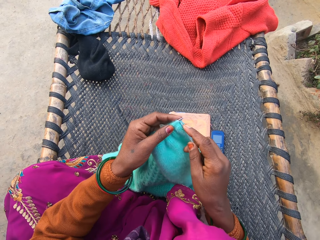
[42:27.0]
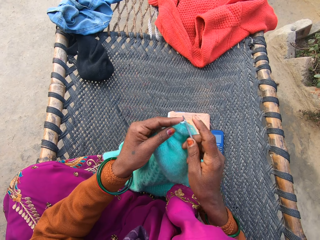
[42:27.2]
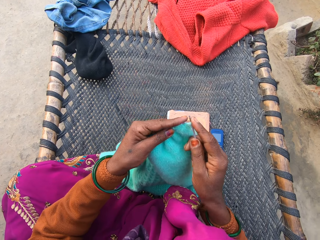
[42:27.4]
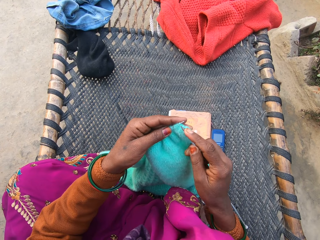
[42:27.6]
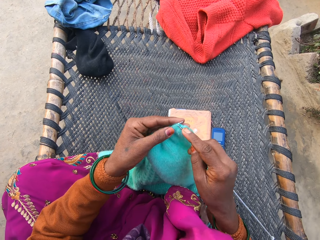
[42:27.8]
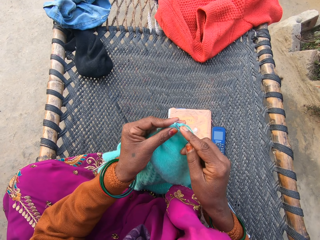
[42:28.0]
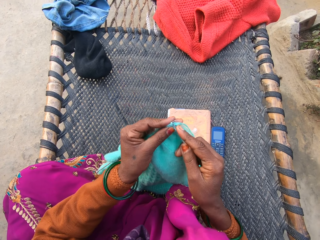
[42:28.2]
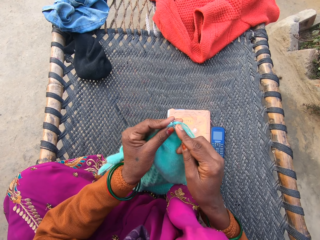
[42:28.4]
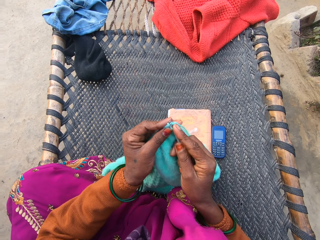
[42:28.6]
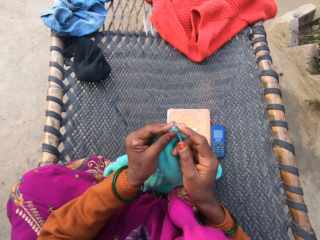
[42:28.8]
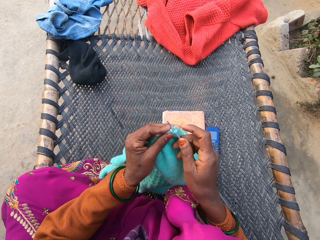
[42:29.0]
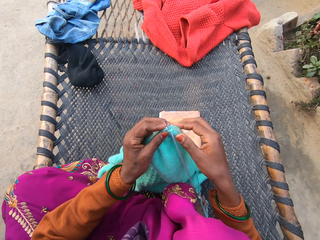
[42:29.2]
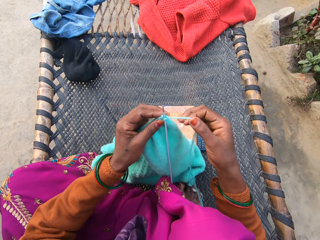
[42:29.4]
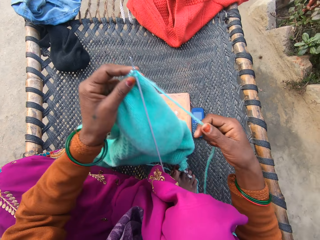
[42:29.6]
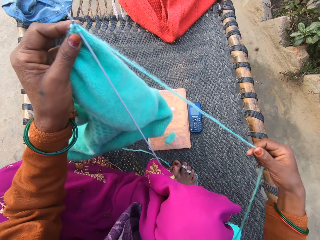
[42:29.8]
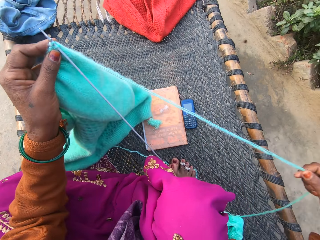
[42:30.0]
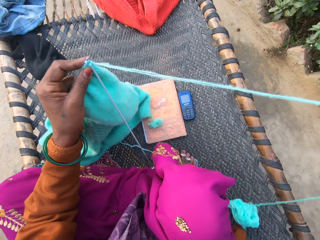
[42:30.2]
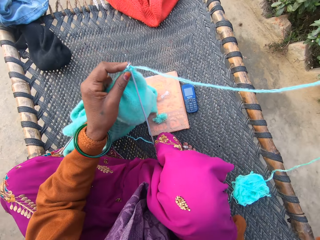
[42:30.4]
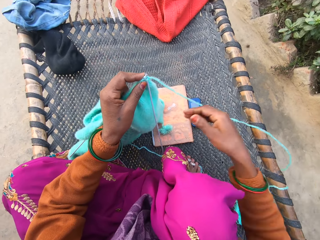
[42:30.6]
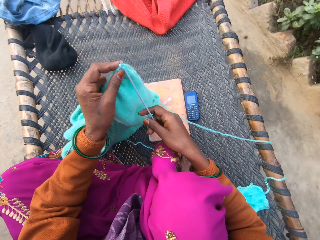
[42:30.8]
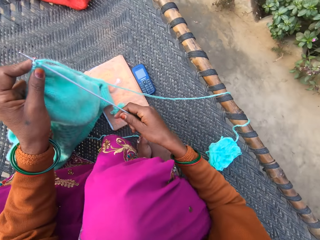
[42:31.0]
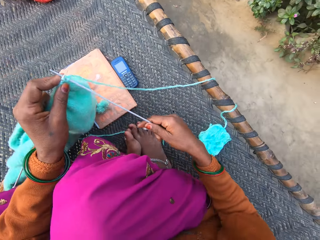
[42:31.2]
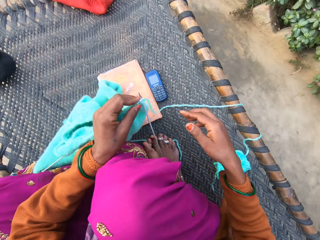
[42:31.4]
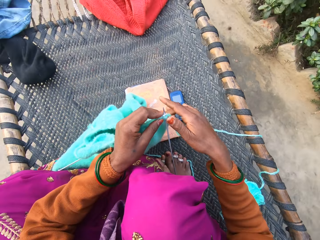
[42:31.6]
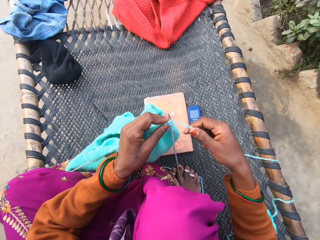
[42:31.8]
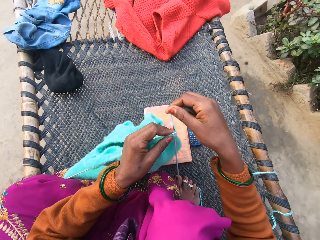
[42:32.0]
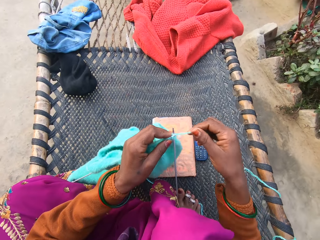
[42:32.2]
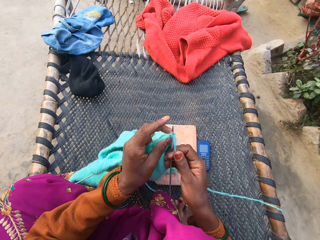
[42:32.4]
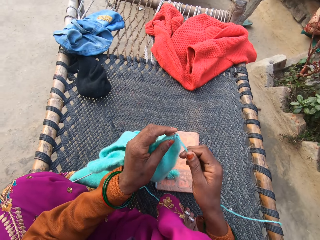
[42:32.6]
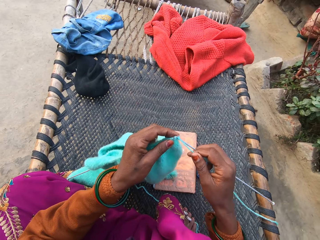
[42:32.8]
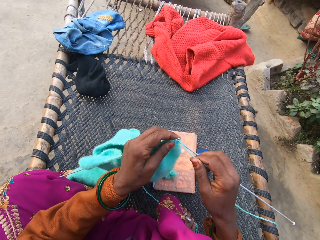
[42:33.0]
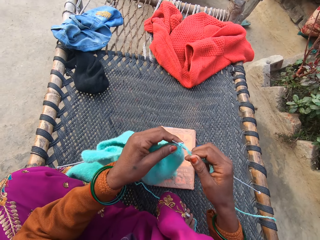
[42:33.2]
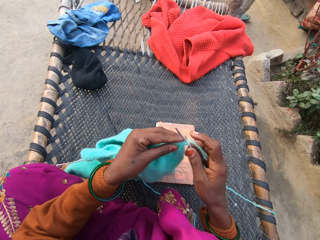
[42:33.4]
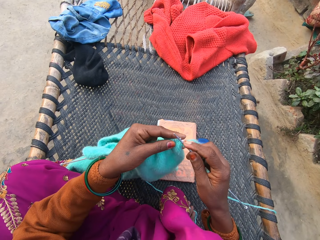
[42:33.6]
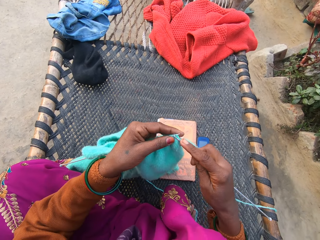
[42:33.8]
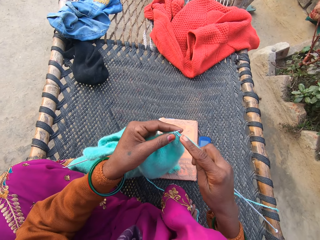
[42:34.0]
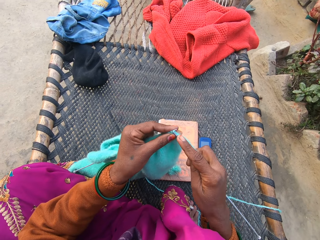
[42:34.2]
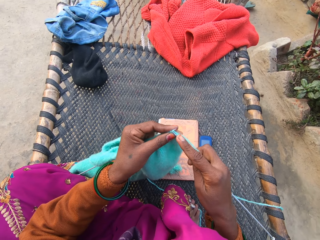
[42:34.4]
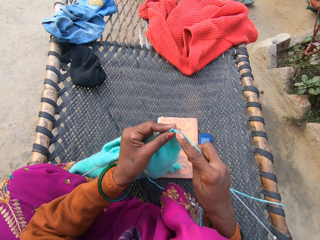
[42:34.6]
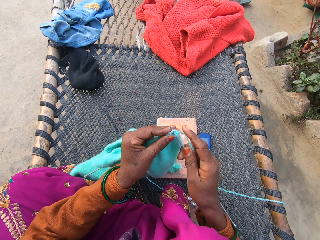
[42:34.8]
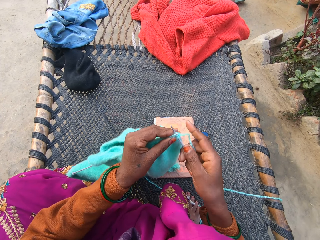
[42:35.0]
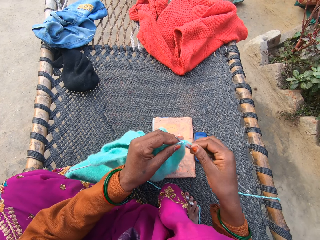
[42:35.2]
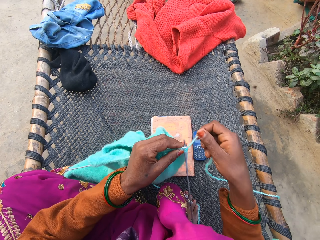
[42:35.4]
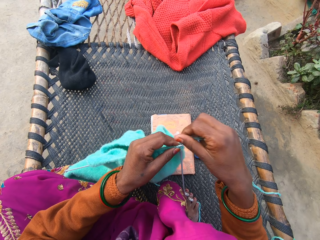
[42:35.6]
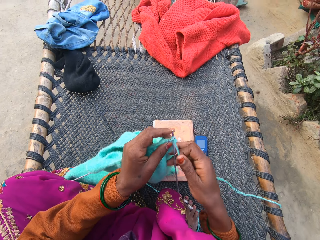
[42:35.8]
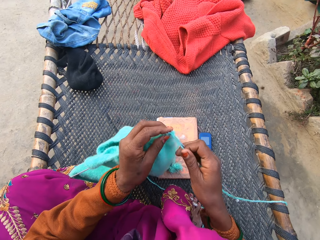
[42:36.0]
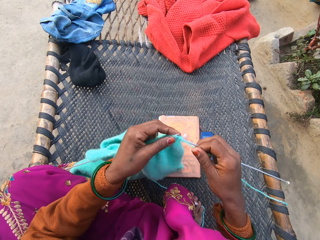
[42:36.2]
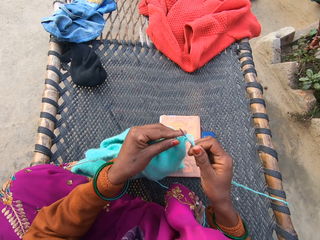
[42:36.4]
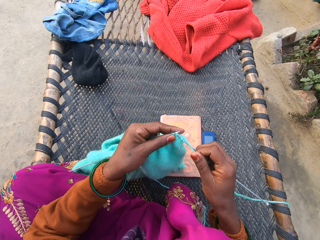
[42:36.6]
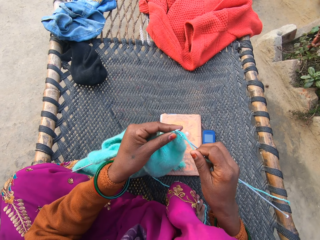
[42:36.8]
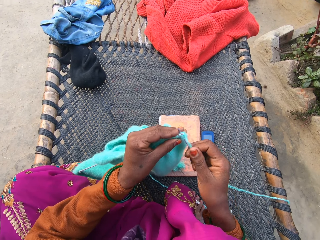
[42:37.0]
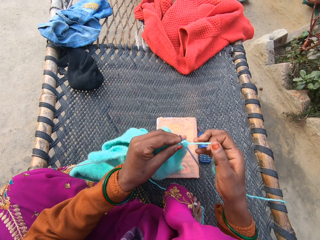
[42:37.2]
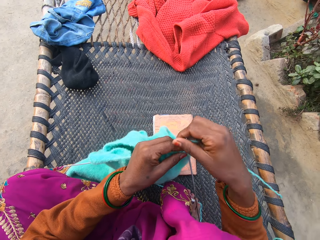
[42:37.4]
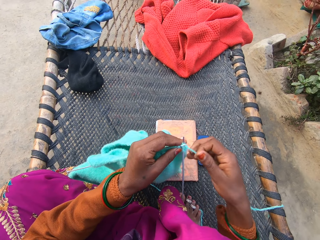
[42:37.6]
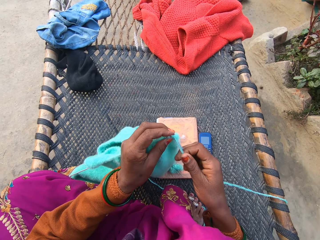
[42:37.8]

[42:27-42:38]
The camera wearer holds the crochet. She knits the sweater with the yarn and the pair of knitting needles in her hands. She fixes the crochet around the thread. She straightens the thread. She holds the crochet. She holds the thread. She sews the sweater. She rolls the thread around the crochet. She sews the sweater.

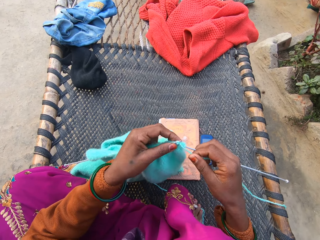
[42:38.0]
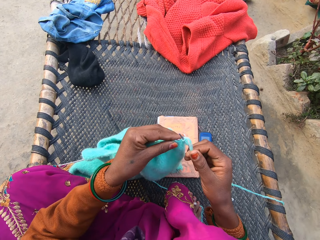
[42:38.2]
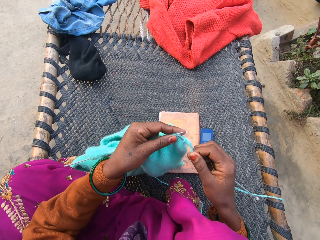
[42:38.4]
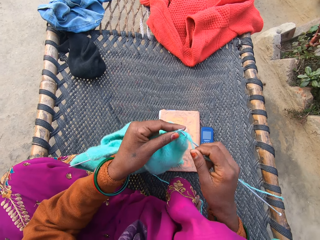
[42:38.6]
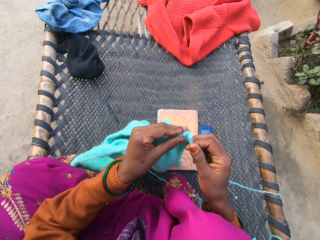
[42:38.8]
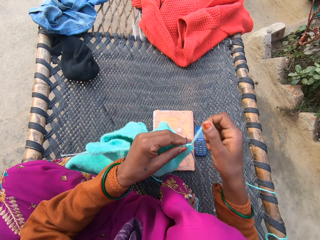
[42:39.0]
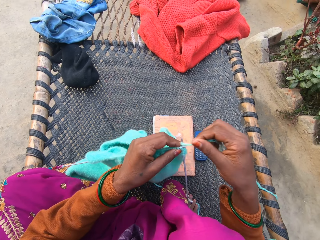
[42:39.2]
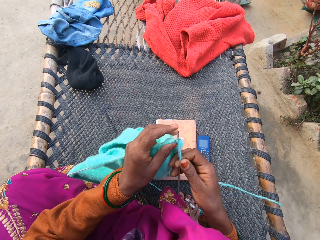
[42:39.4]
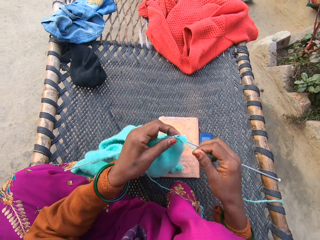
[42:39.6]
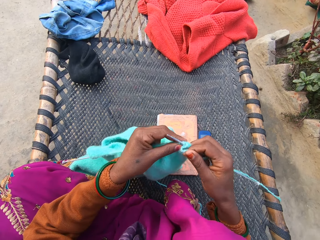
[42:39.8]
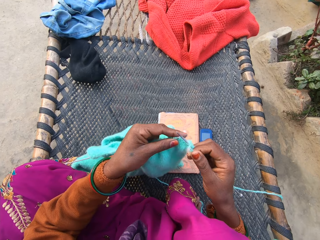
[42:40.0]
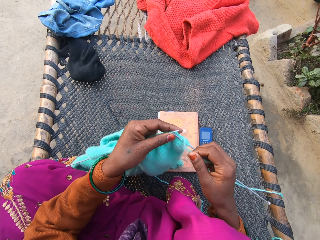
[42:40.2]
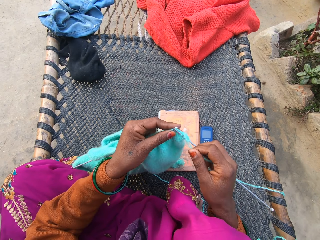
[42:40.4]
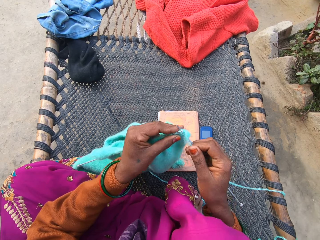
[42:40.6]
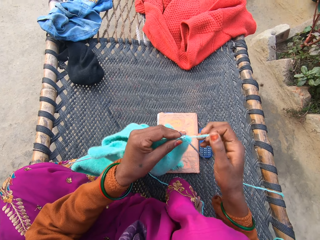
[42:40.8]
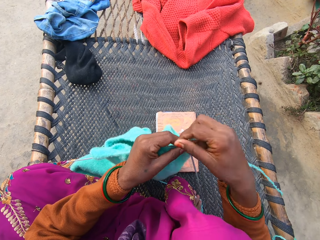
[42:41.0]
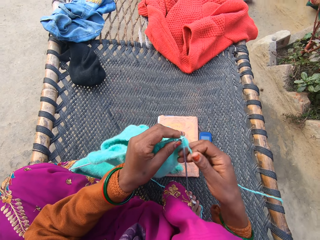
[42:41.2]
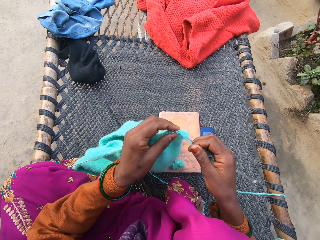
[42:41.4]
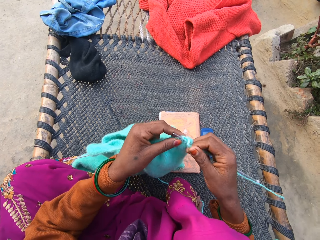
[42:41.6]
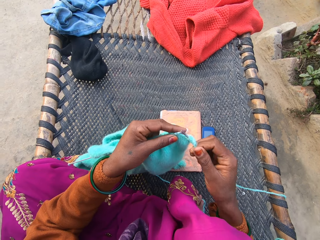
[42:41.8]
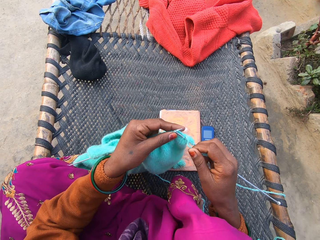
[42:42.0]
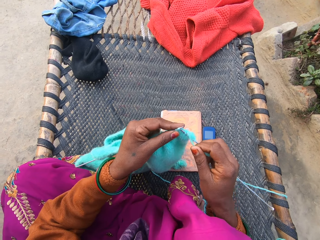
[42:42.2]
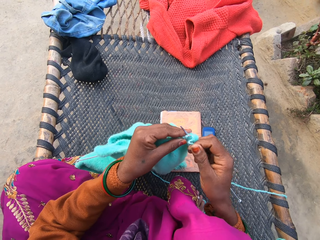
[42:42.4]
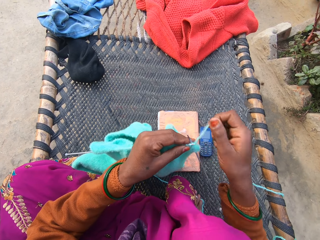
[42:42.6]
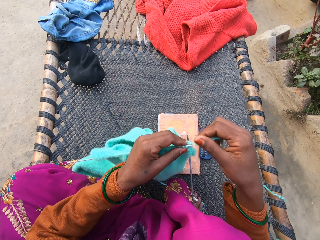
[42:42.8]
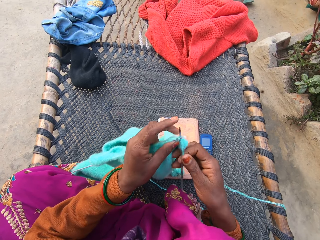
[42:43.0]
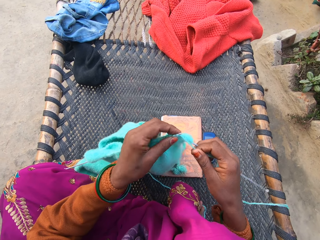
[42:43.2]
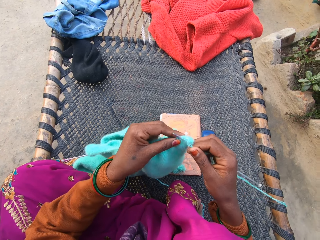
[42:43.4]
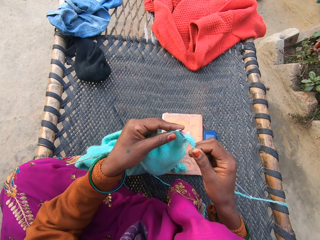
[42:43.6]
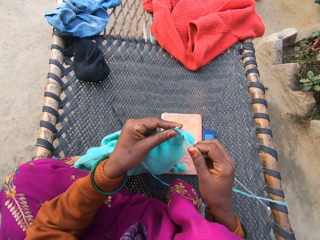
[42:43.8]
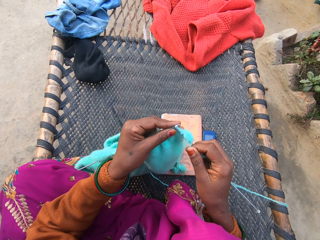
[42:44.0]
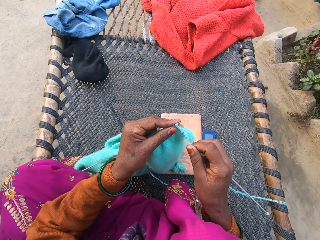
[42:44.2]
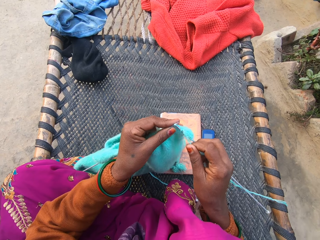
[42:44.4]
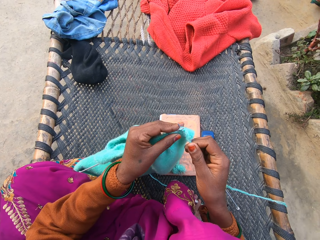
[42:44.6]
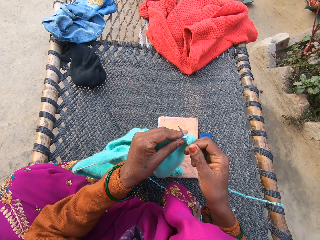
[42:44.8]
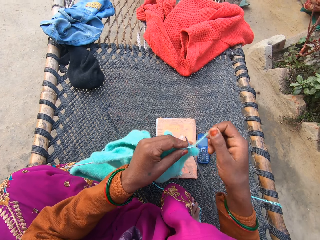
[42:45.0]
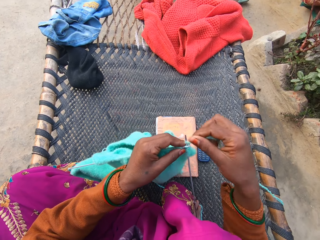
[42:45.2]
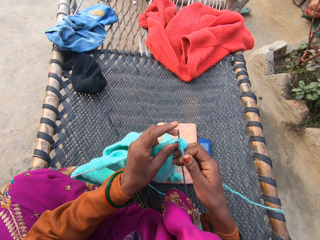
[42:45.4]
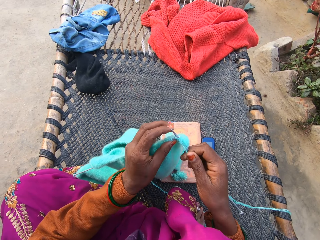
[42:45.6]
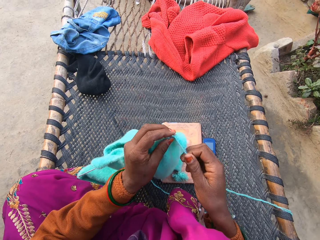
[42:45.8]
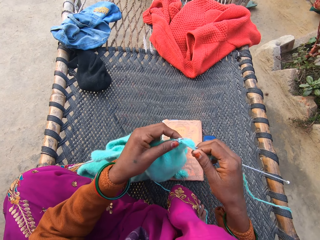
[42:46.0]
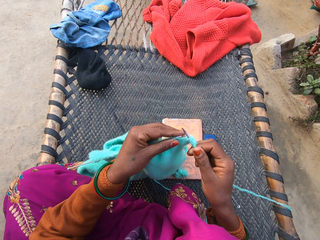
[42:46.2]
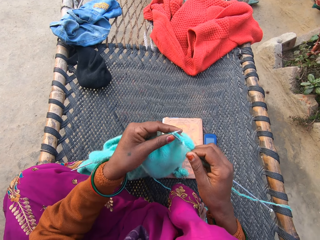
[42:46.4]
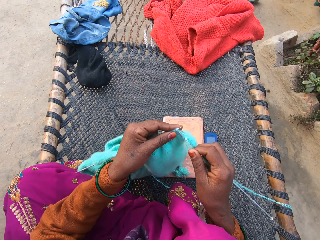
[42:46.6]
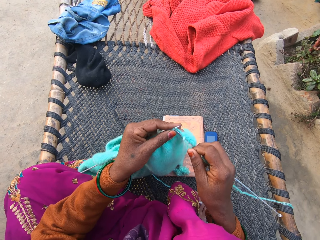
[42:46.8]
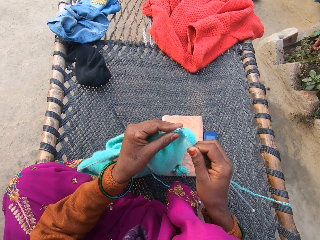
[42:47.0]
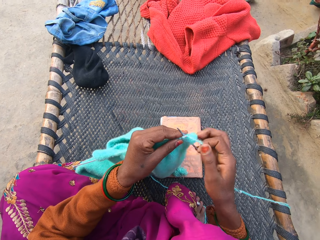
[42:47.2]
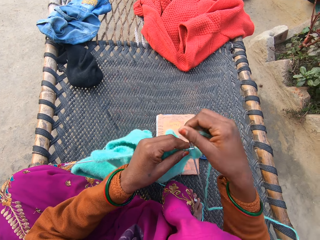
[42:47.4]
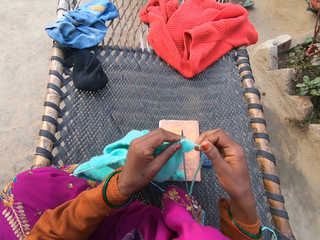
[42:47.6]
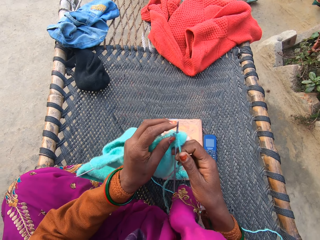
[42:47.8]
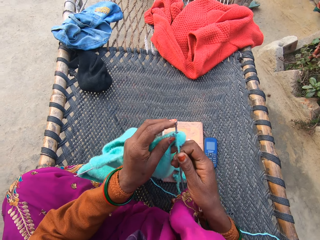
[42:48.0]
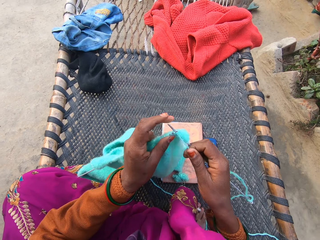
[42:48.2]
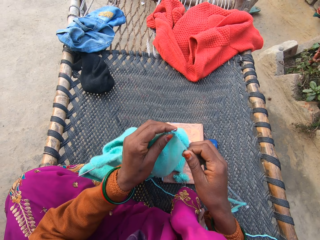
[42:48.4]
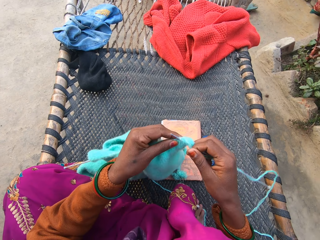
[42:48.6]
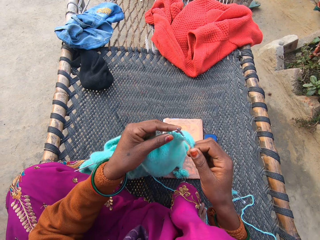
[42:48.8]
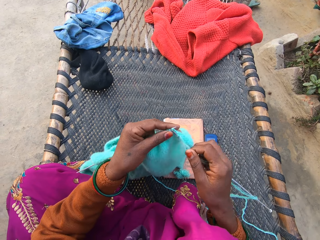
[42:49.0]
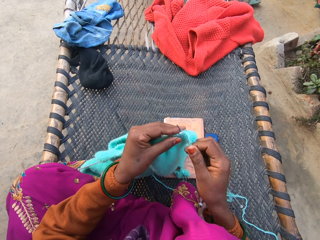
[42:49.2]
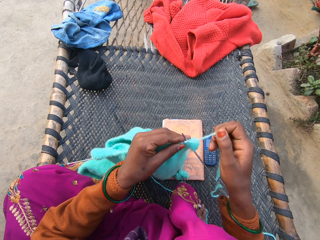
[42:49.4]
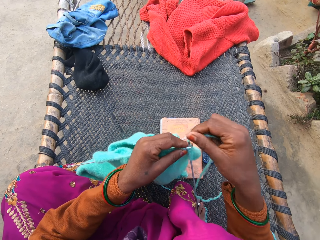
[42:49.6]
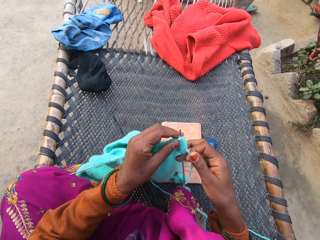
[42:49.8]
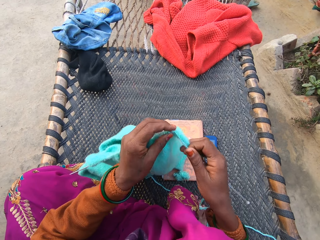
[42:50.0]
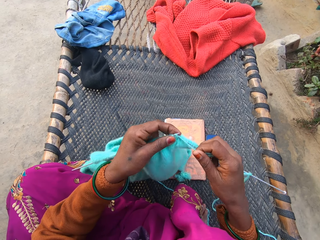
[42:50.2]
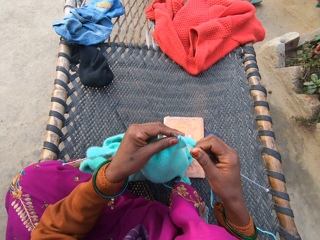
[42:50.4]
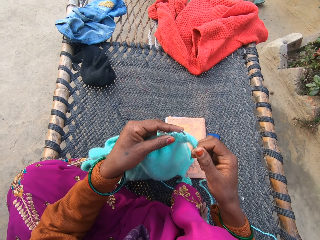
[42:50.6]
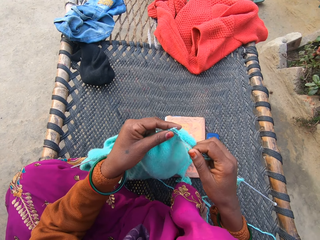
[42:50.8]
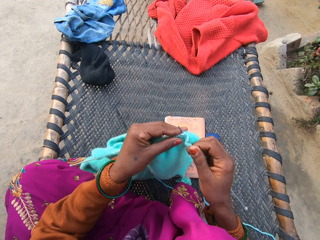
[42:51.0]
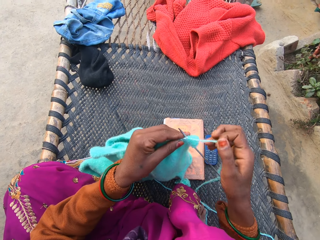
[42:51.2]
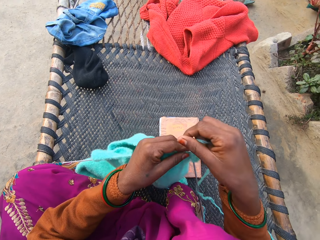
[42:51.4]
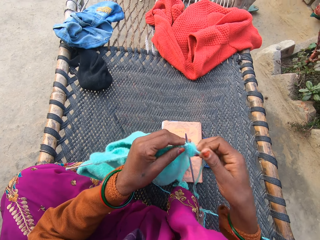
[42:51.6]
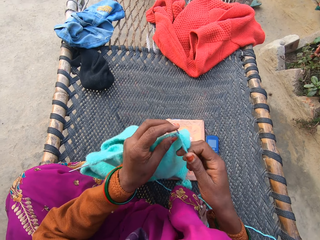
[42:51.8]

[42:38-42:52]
The camera wearer rolls the thread around the crochet. They sew the sweater. They roll the thread around the crochet. They sew the sweater. They roll the thread around the crochet. They sew the sweater. They roll the thread around the crochet. They sew the sweater. They roll the thread around the crochet. They sew the sweater. They roll the thread around the crochet. They sew the sweater. They roll the thread around the crochet. They sew the sweater.
